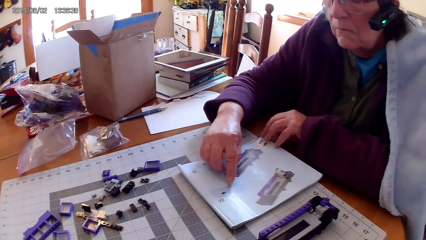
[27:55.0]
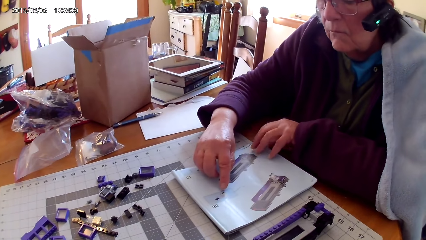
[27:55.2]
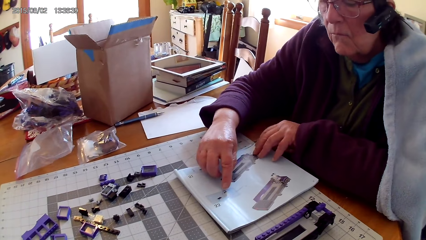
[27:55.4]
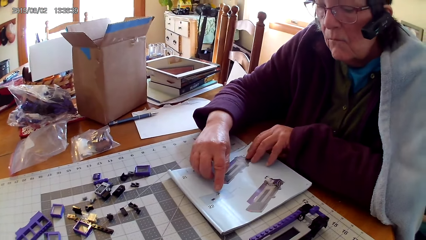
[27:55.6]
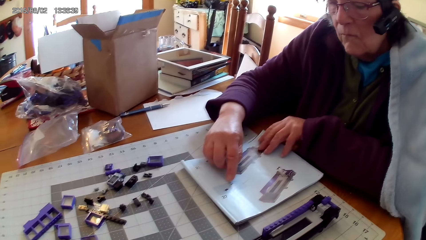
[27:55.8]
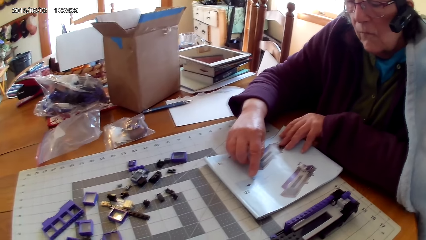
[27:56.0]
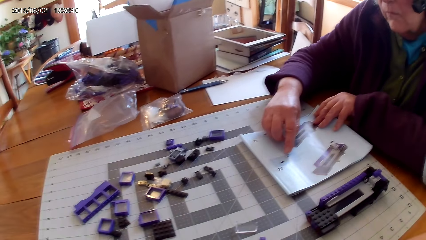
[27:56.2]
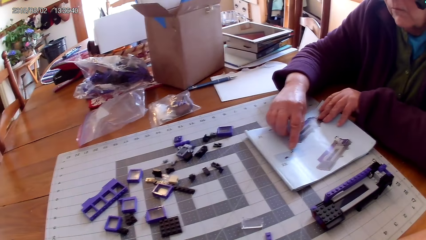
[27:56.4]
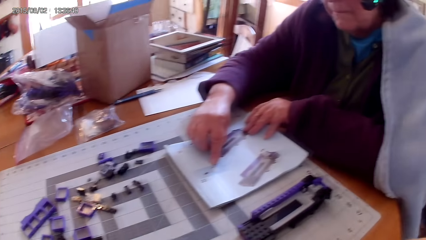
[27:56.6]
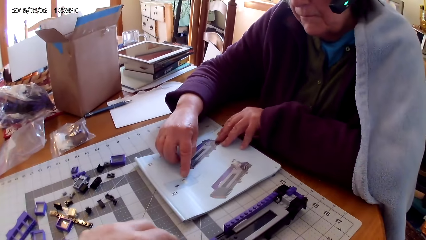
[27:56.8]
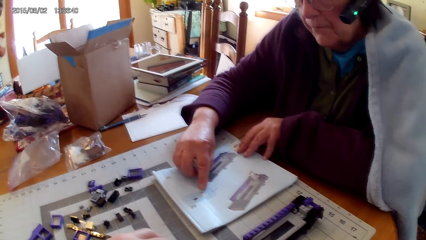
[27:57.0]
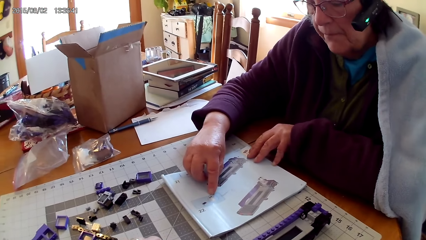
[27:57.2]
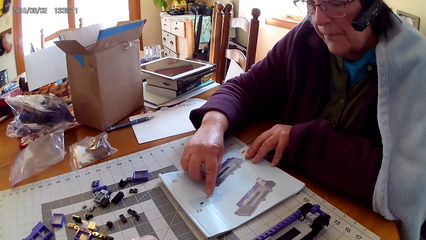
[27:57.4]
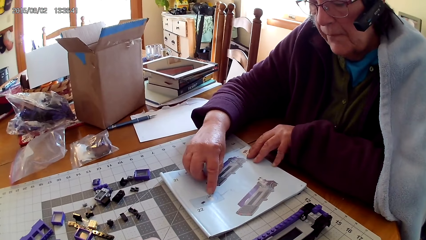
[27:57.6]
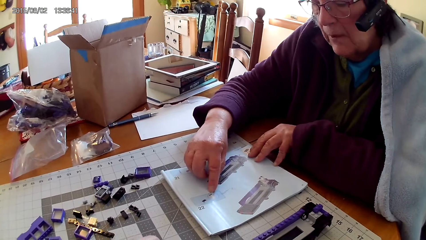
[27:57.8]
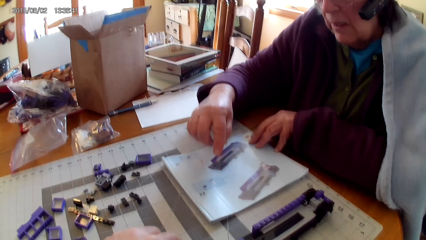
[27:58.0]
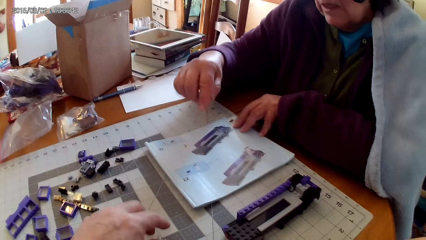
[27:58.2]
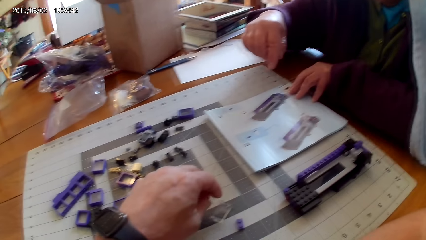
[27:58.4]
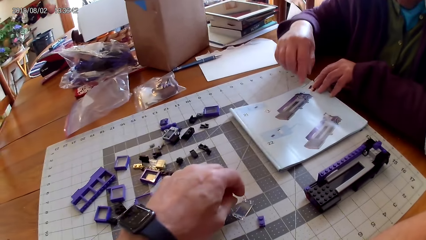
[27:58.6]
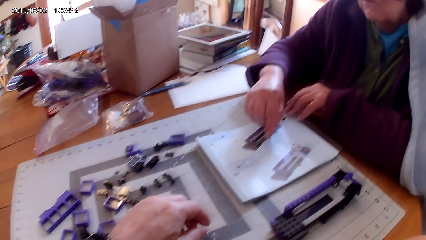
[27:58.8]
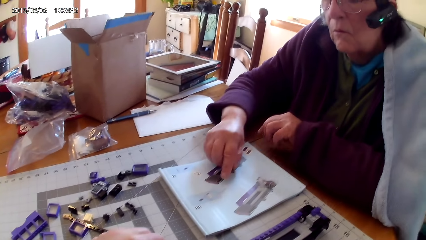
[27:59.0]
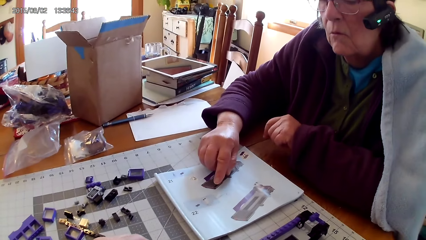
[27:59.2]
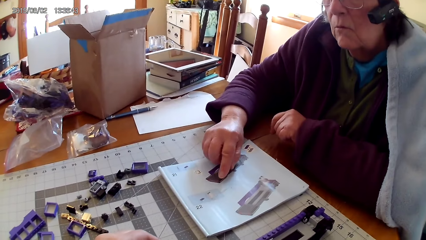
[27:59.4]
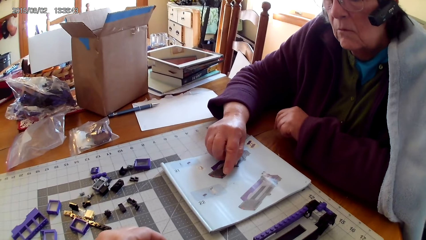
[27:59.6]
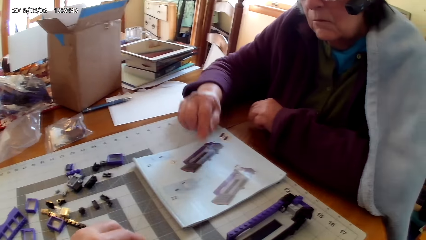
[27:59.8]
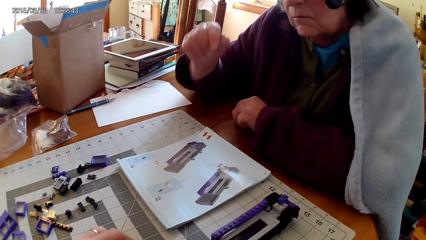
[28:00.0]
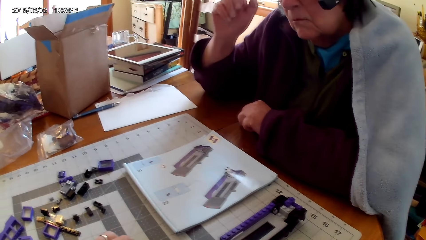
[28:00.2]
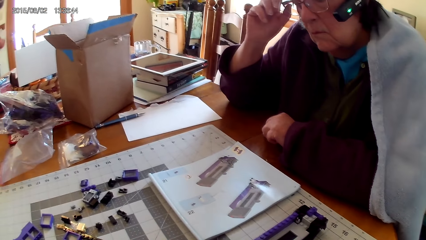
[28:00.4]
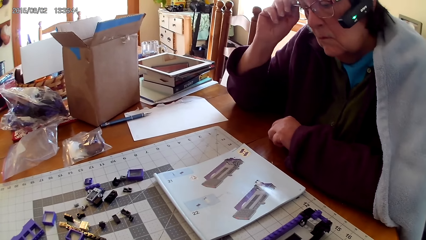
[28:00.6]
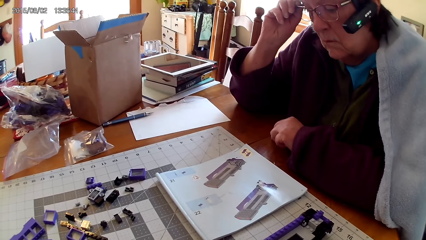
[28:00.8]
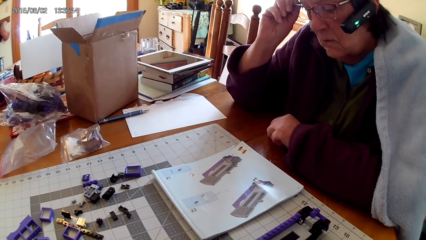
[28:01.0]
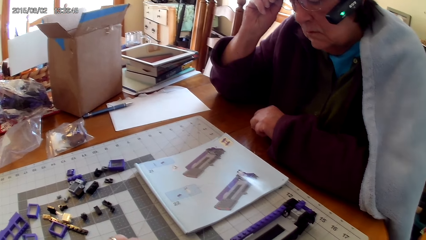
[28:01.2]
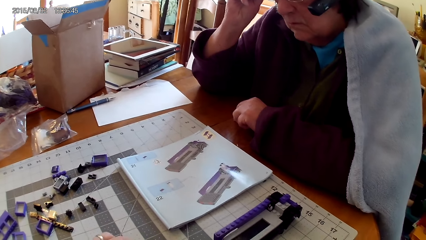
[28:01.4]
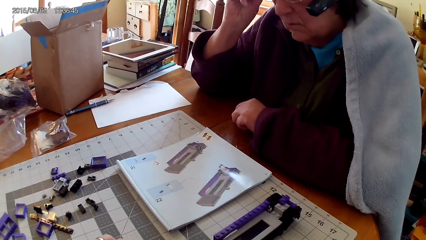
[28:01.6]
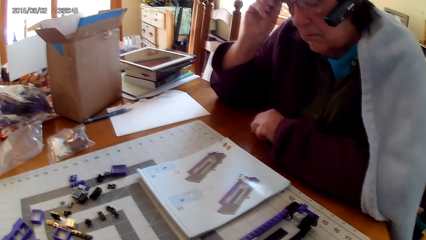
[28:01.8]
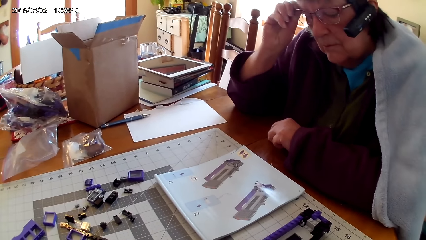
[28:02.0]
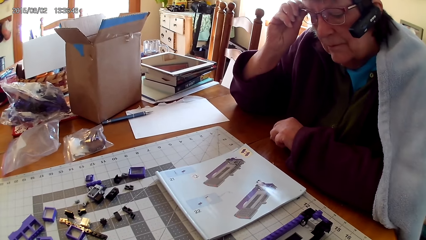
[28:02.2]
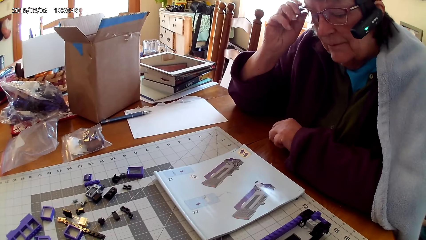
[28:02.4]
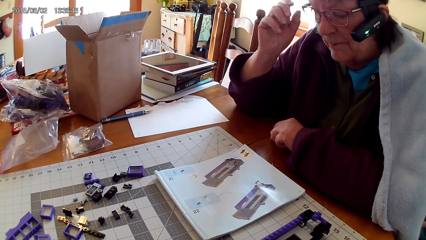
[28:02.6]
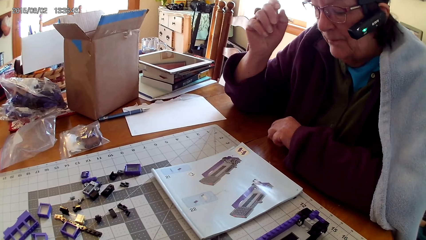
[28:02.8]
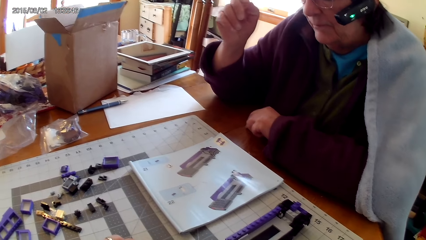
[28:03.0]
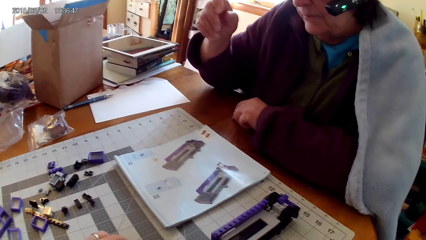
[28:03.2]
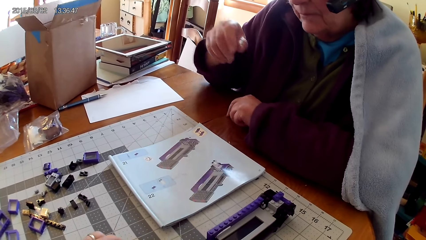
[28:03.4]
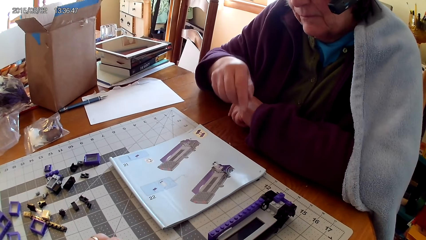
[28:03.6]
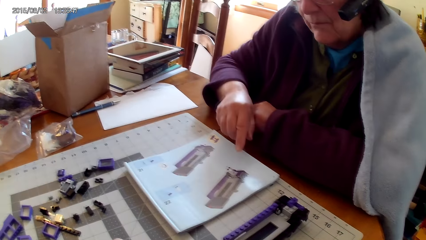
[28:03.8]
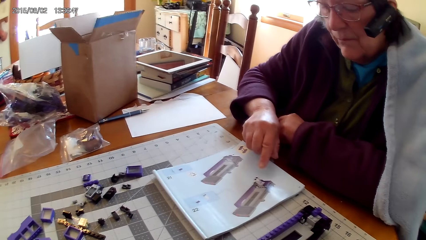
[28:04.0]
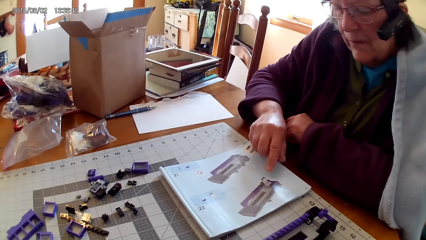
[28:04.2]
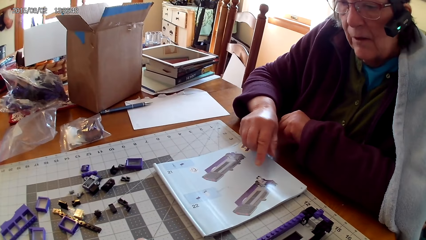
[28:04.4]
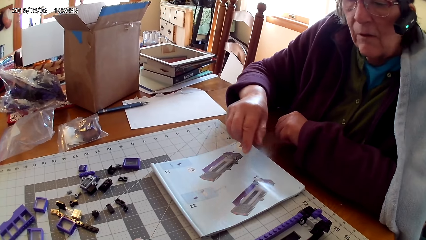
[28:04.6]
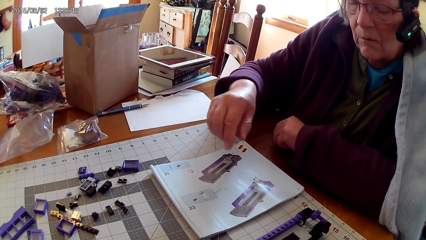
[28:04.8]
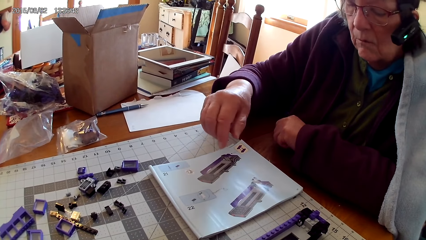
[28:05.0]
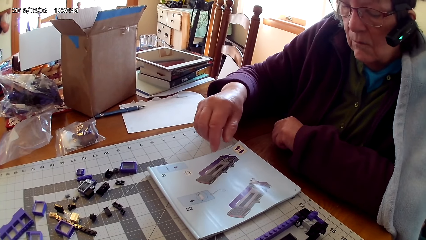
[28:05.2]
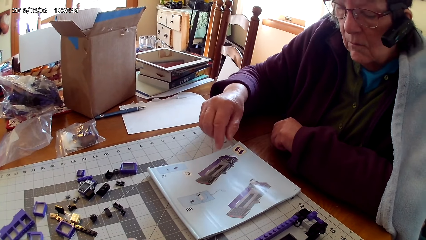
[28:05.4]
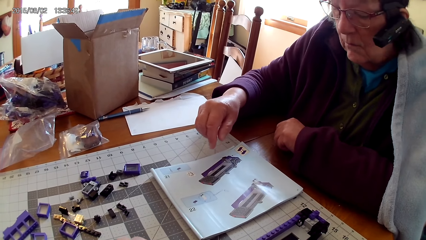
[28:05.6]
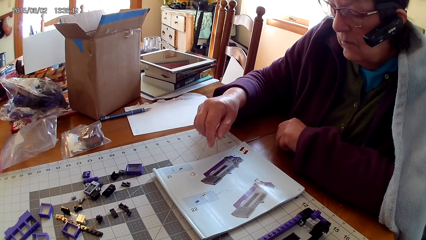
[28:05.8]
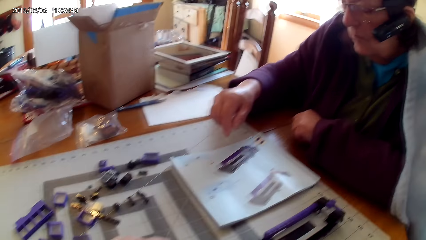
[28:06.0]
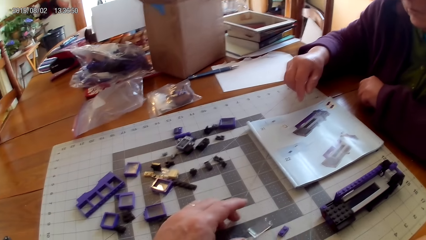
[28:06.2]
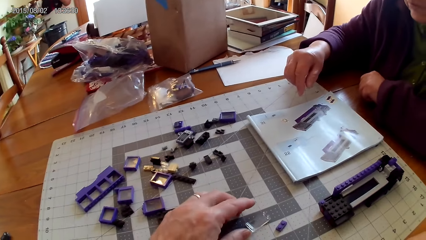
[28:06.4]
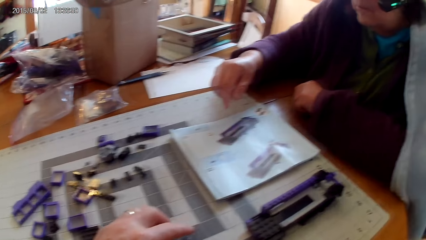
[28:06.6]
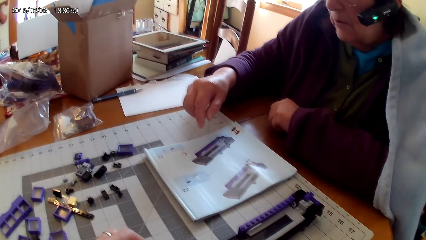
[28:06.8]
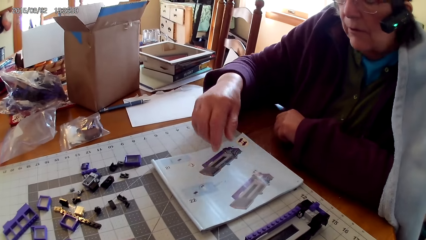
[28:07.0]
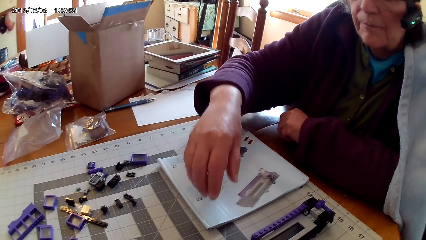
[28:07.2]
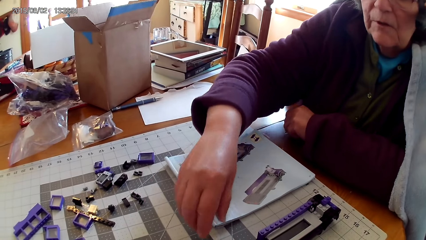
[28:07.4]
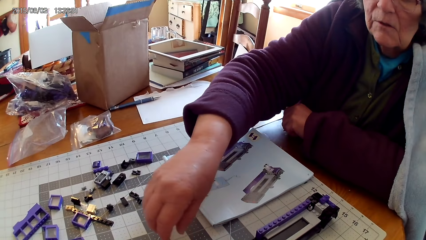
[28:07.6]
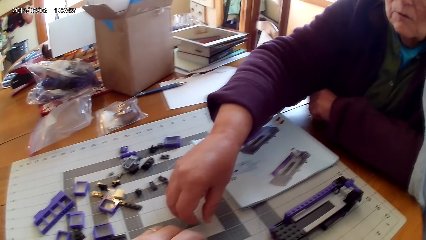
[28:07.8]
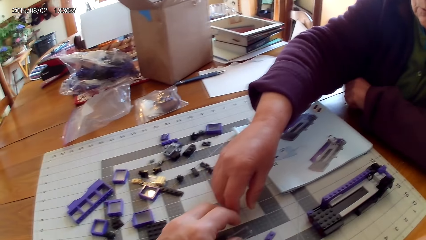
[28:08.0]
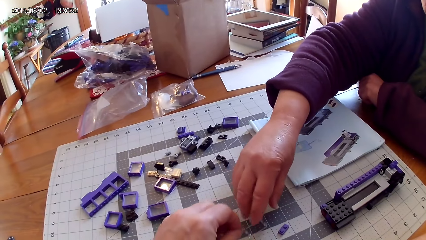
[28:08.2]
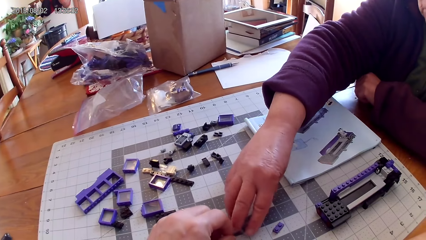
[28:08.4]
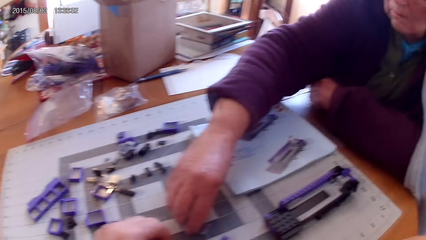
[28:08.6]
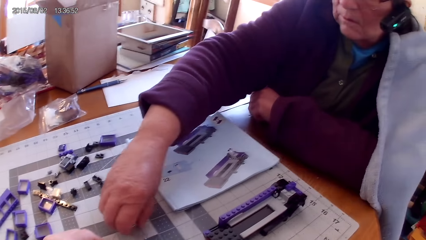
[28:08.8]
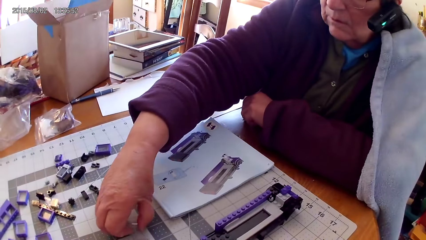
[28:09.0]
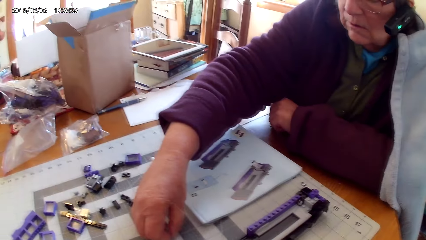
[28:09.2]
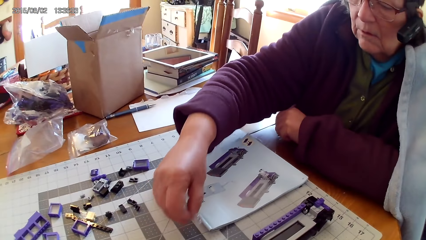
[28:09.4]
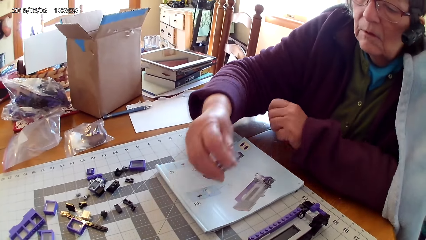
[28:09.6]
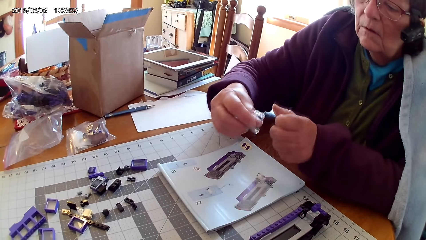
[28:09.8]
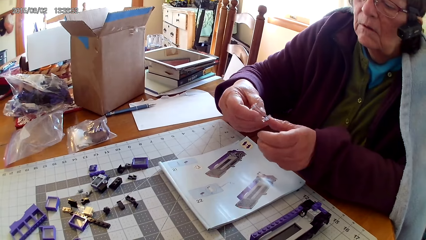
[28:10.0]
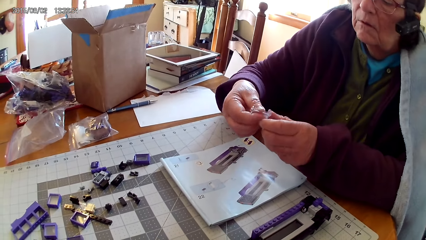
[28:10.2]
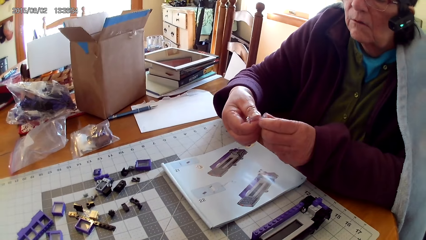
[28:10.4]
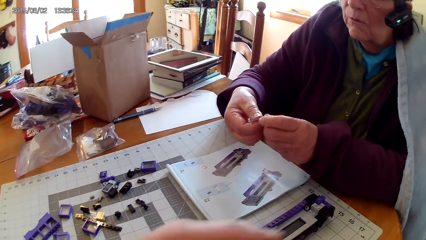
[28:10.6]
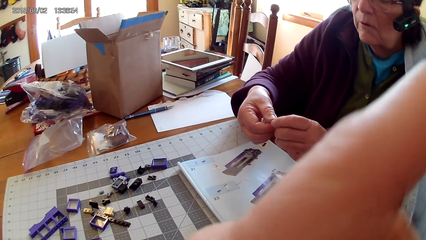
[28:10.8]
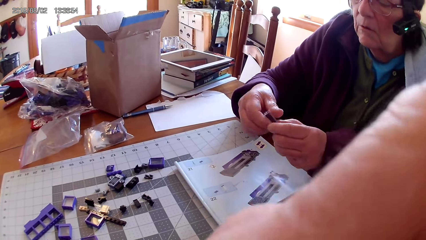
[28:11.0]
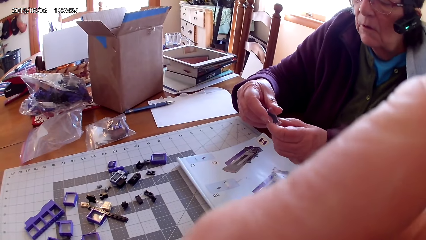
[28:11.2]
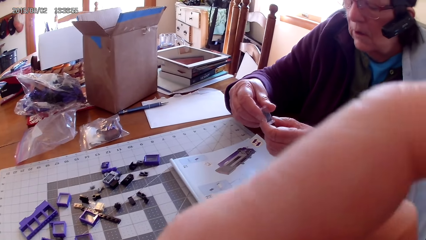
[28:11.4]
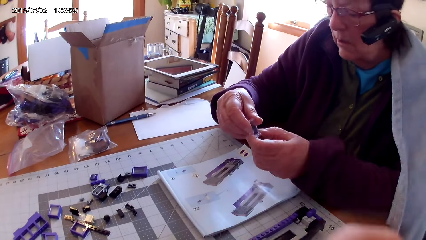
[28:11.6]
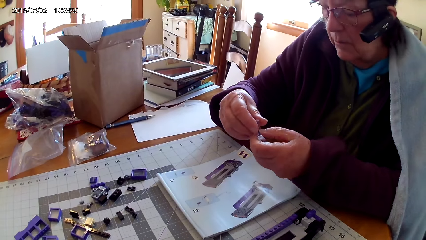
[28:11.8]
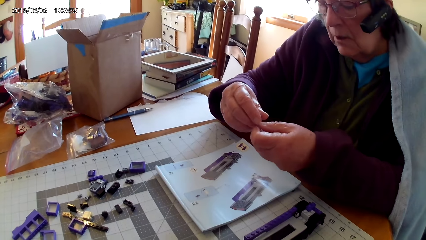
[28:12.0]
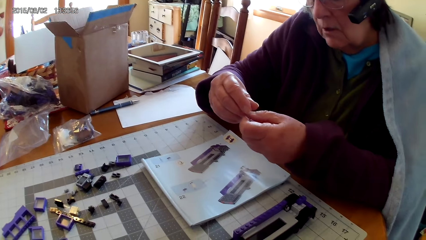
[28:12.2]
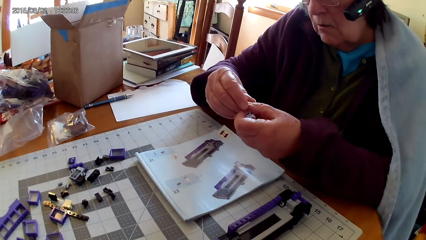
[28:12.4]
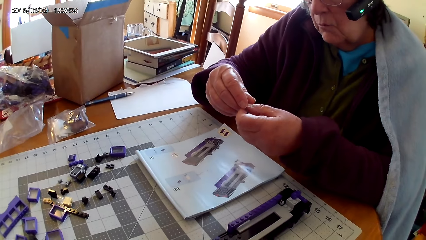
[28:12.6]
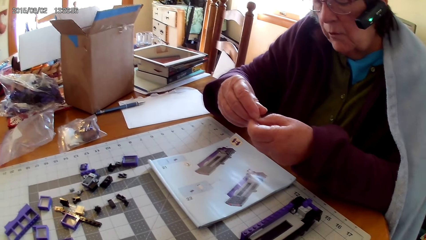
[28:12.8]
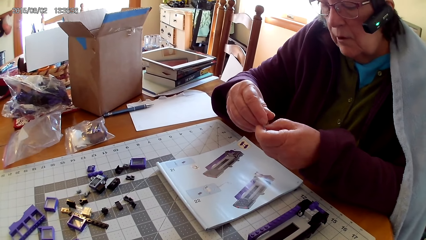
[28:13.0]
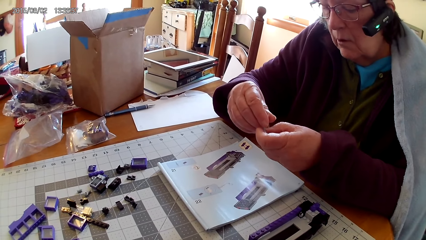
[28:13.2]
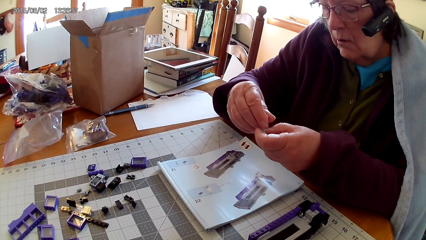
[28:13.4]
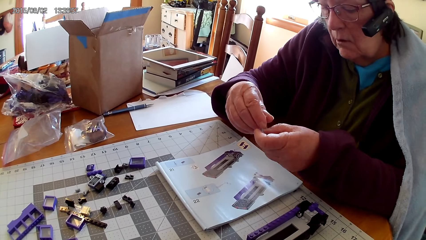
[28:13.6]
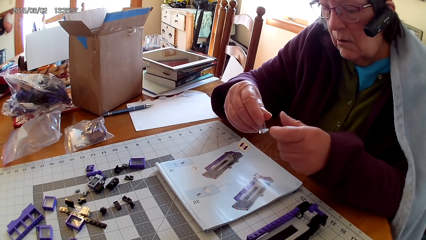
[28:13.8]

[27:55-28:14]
A person points at a drawing on the book, touches the lego book and reads on the lego book. The camera wearer touches pins on the table. The person touches the lego book, touches the spectacles and points at a drawing on the book. The camera wearer looks around. The person picks up a glass from the table and picks up the lego piece. The camera wearer picks up the lego piece. The person picks up the lego piece and fixes the lego piece.
